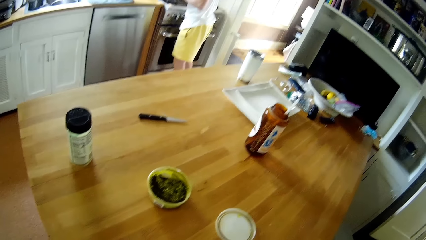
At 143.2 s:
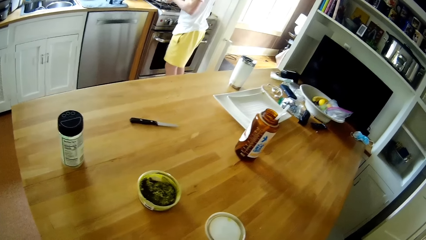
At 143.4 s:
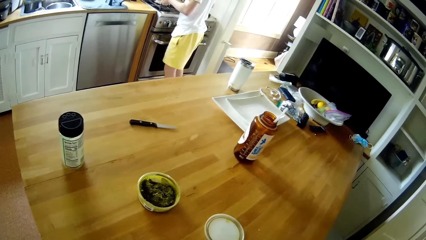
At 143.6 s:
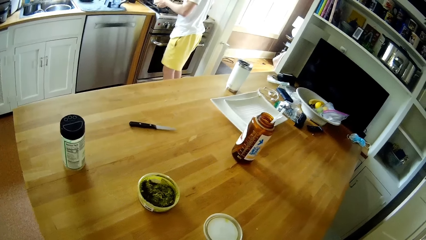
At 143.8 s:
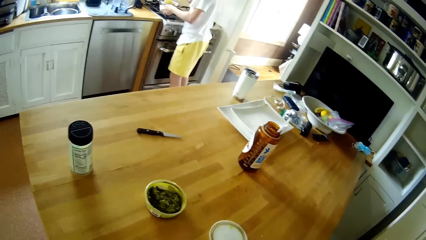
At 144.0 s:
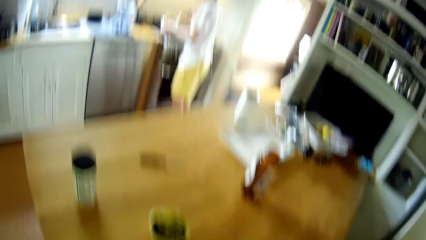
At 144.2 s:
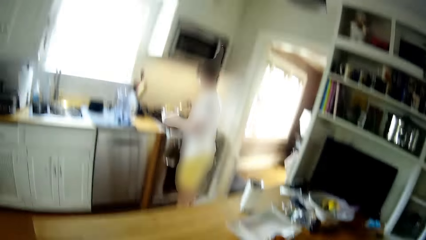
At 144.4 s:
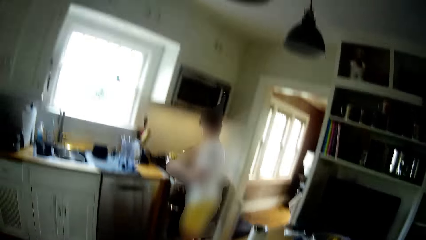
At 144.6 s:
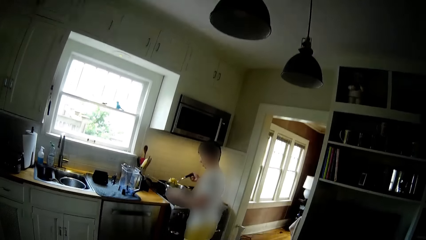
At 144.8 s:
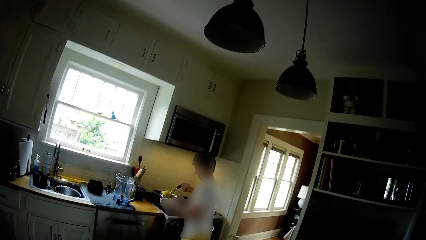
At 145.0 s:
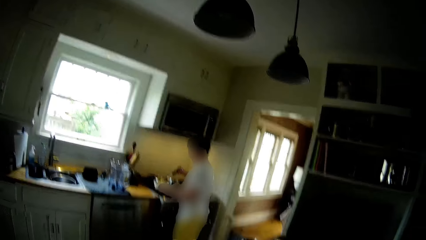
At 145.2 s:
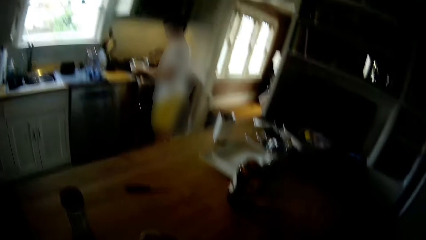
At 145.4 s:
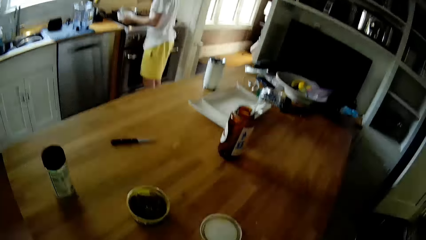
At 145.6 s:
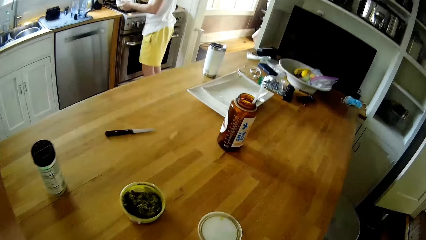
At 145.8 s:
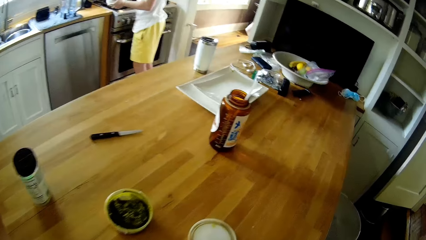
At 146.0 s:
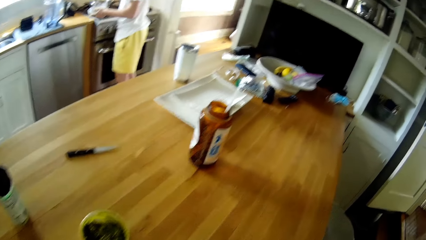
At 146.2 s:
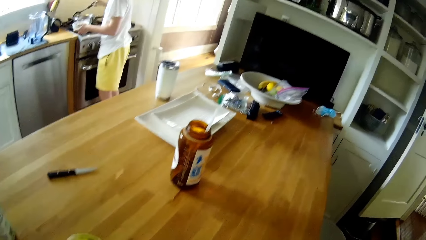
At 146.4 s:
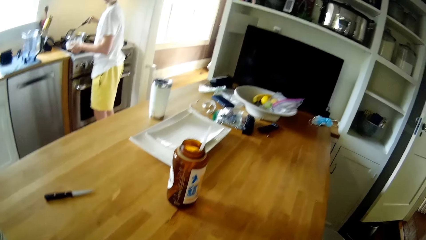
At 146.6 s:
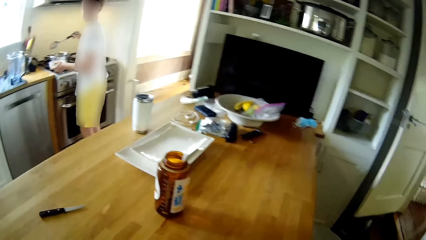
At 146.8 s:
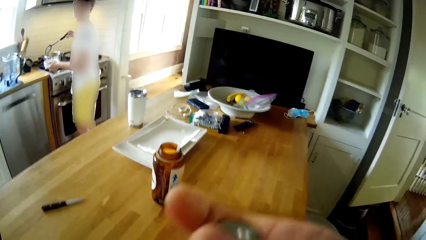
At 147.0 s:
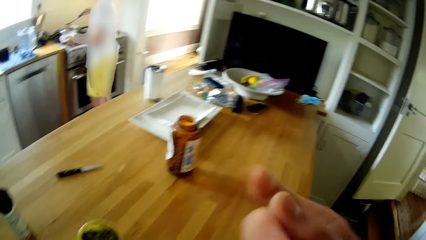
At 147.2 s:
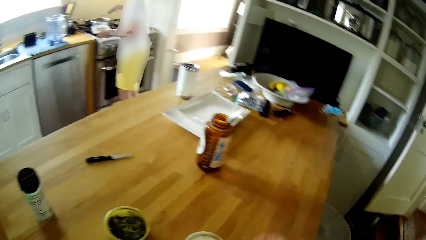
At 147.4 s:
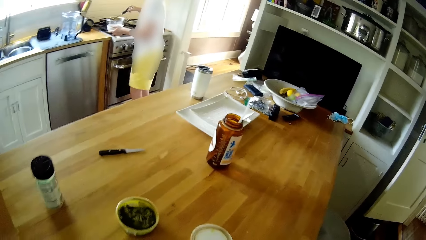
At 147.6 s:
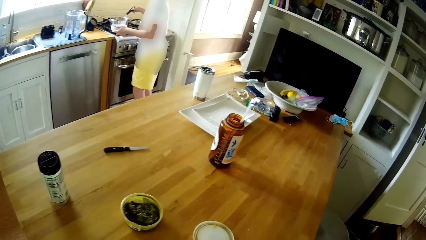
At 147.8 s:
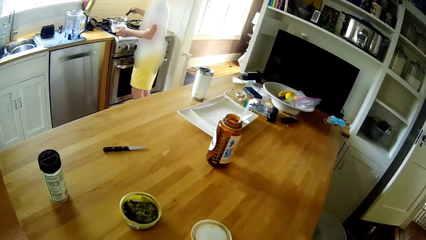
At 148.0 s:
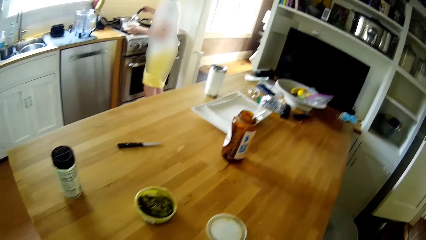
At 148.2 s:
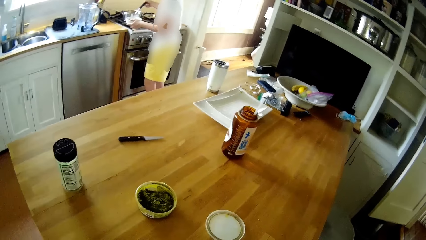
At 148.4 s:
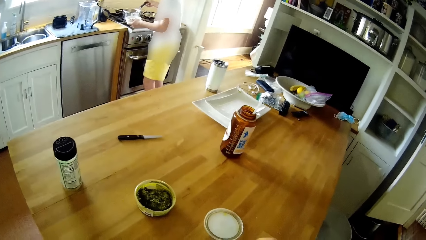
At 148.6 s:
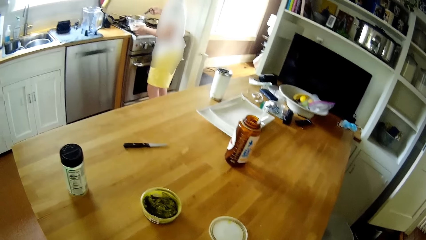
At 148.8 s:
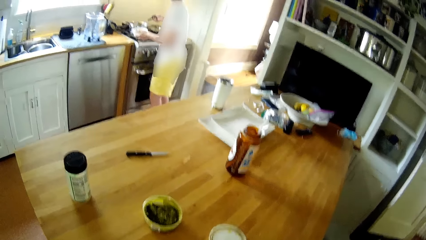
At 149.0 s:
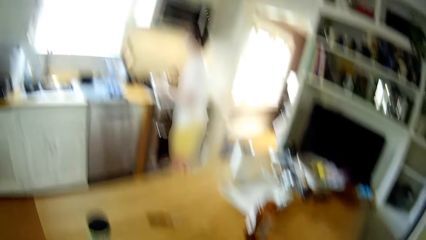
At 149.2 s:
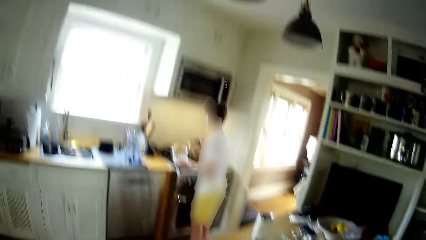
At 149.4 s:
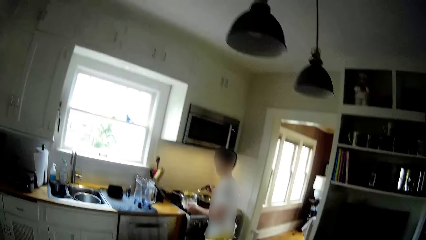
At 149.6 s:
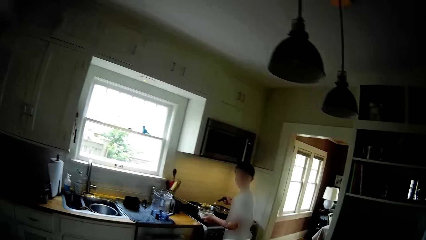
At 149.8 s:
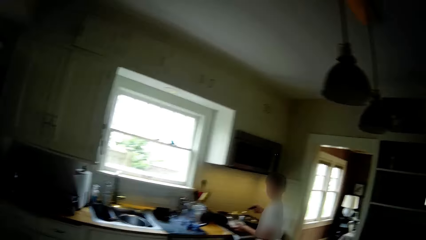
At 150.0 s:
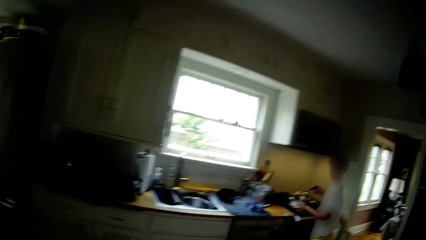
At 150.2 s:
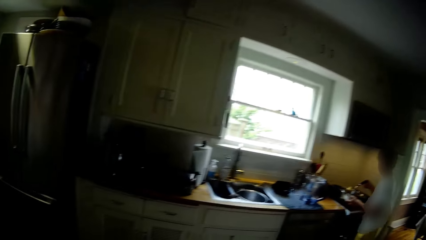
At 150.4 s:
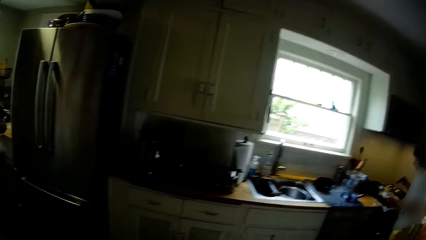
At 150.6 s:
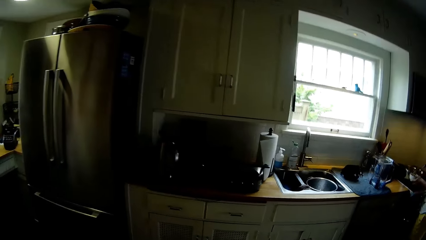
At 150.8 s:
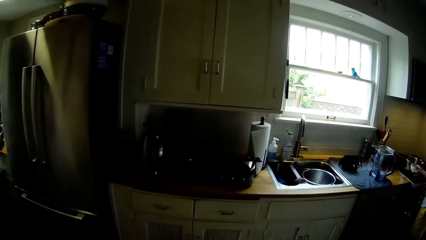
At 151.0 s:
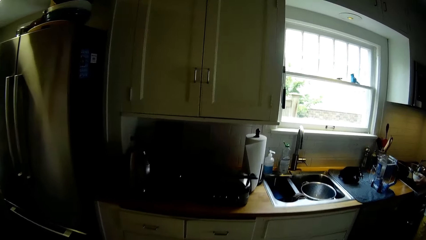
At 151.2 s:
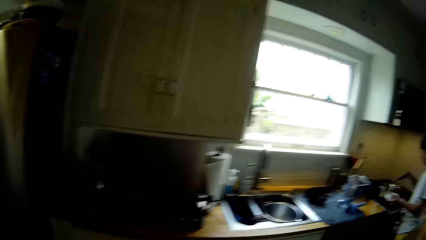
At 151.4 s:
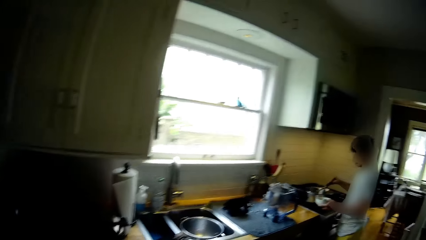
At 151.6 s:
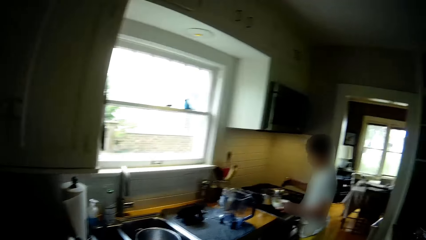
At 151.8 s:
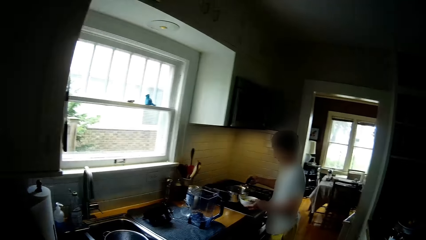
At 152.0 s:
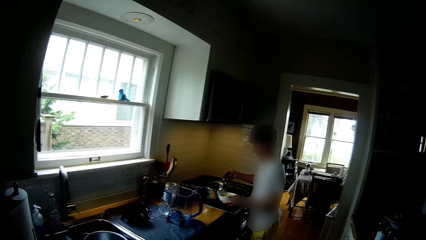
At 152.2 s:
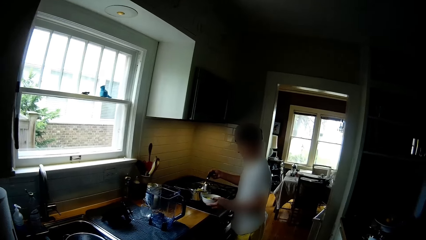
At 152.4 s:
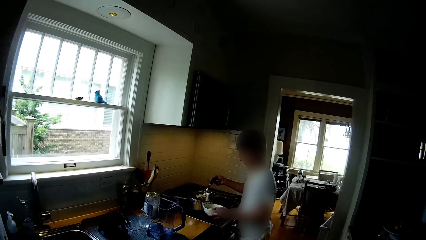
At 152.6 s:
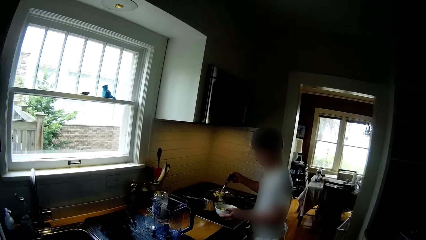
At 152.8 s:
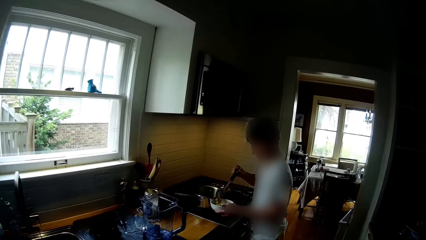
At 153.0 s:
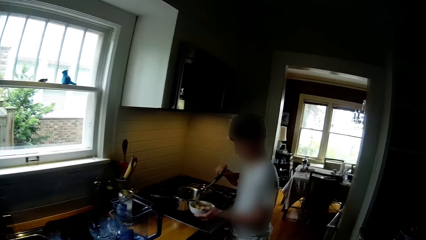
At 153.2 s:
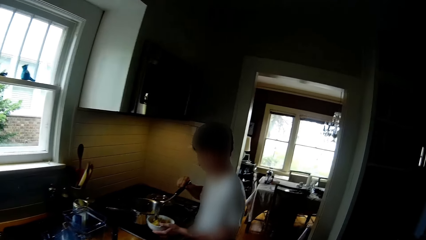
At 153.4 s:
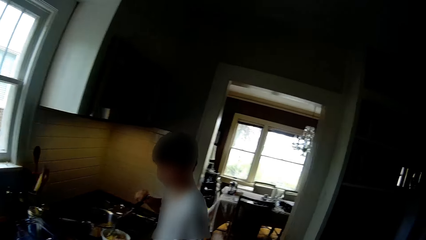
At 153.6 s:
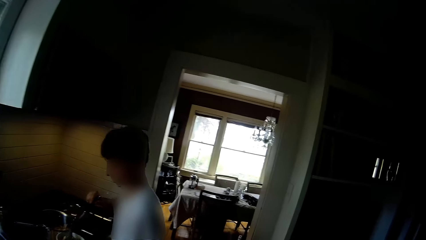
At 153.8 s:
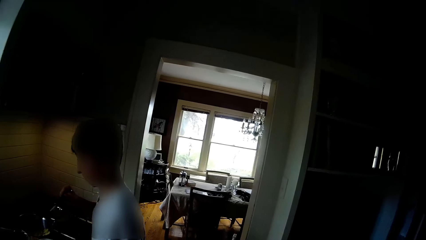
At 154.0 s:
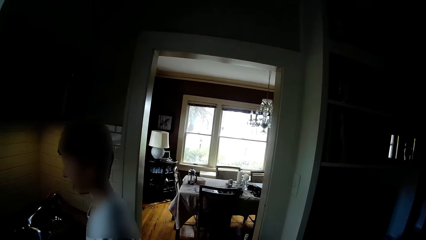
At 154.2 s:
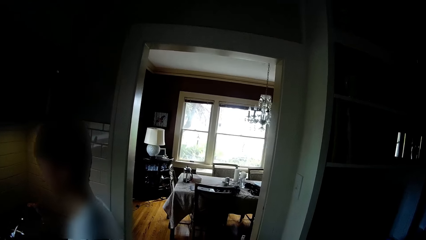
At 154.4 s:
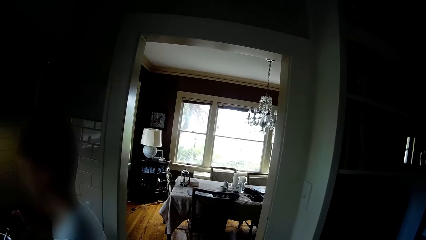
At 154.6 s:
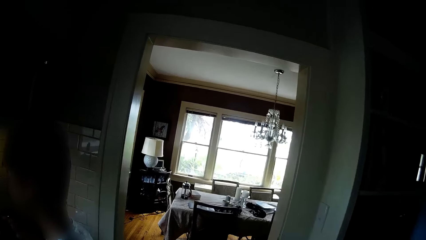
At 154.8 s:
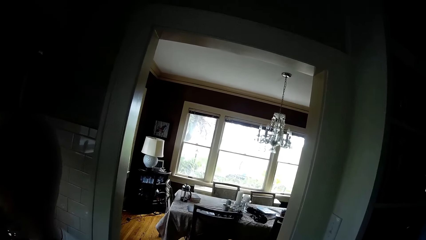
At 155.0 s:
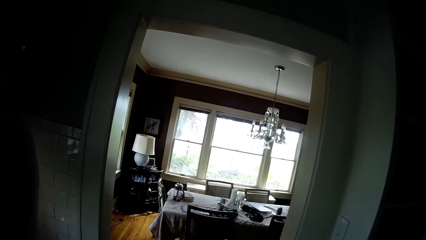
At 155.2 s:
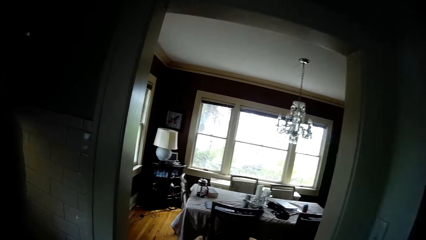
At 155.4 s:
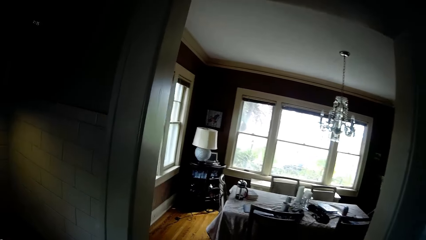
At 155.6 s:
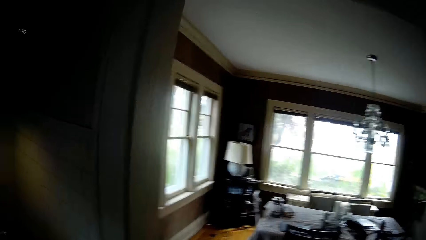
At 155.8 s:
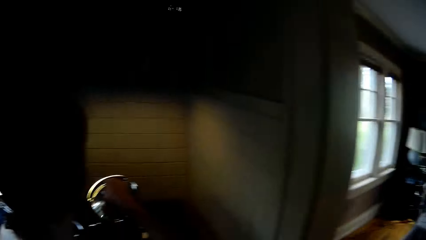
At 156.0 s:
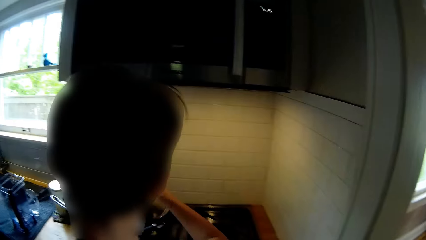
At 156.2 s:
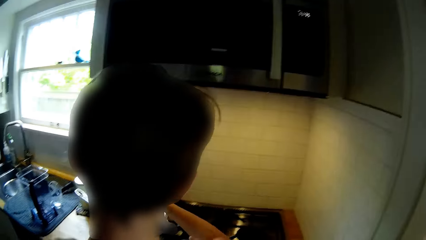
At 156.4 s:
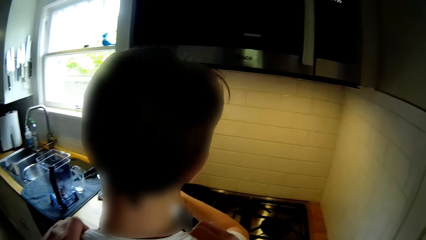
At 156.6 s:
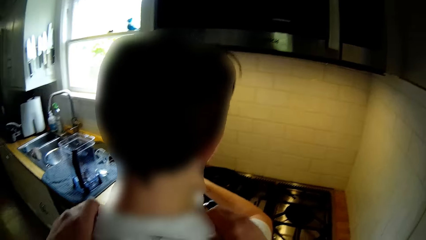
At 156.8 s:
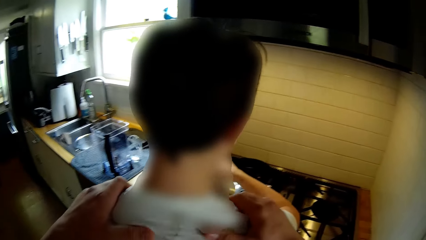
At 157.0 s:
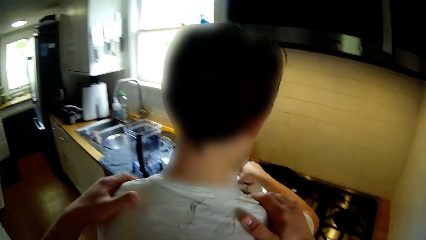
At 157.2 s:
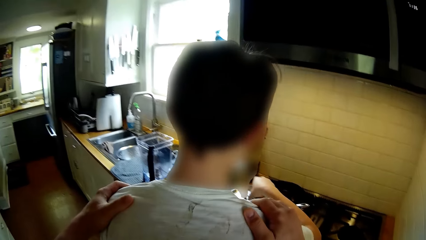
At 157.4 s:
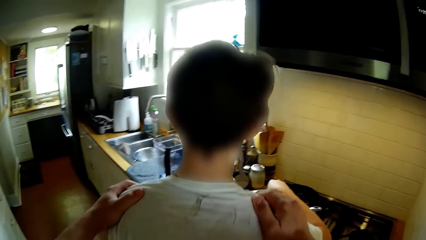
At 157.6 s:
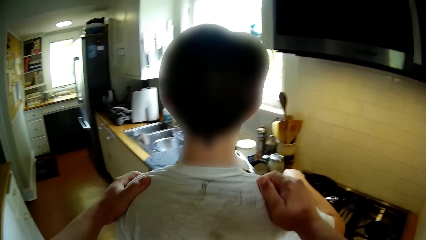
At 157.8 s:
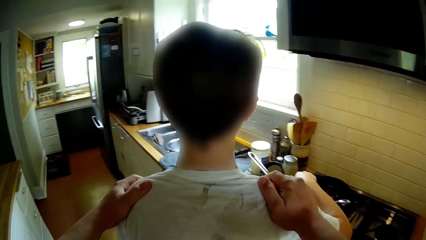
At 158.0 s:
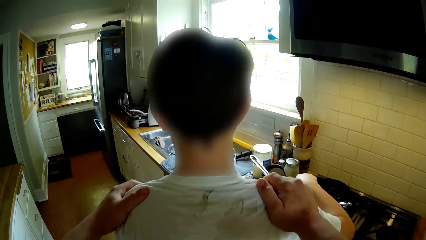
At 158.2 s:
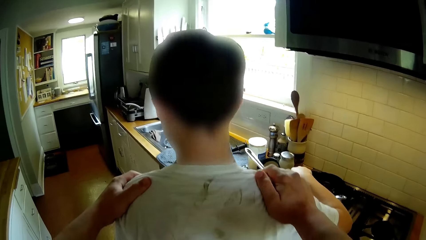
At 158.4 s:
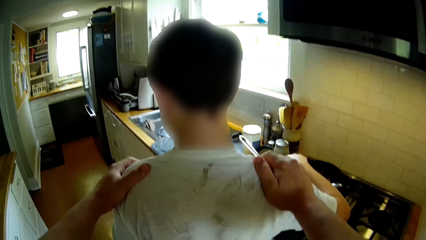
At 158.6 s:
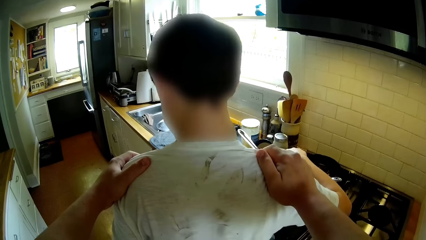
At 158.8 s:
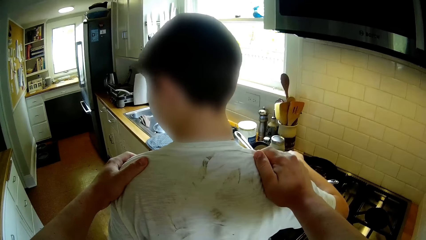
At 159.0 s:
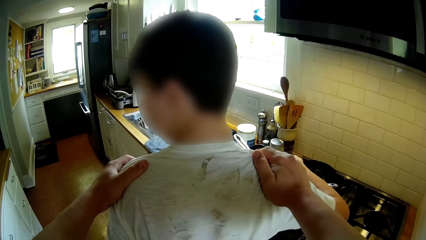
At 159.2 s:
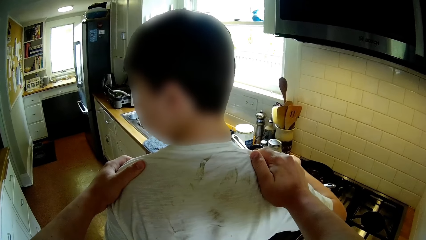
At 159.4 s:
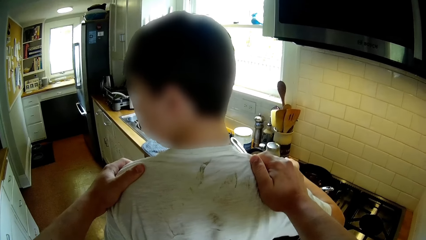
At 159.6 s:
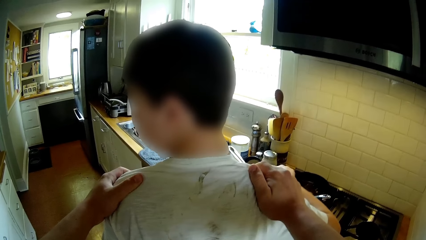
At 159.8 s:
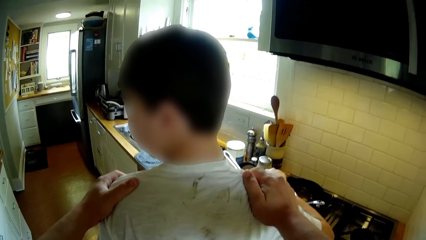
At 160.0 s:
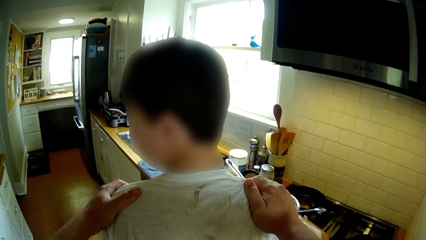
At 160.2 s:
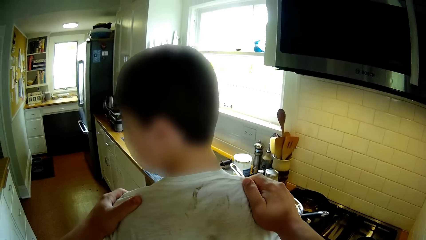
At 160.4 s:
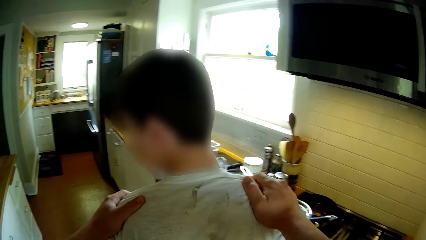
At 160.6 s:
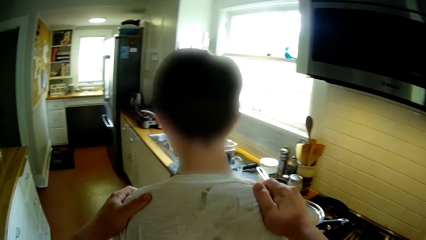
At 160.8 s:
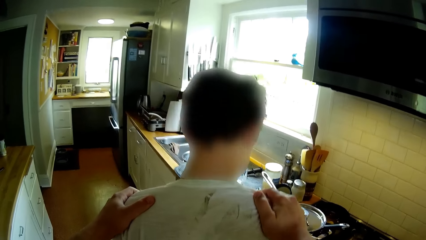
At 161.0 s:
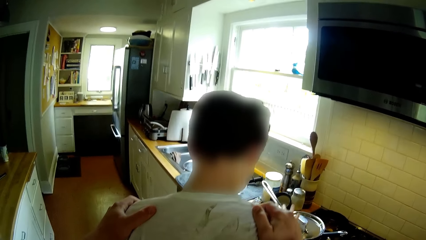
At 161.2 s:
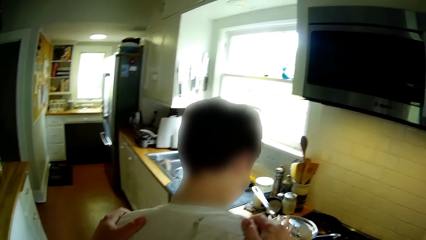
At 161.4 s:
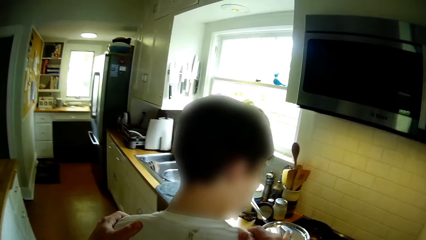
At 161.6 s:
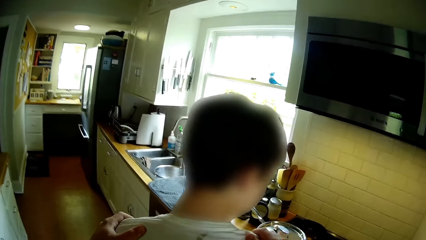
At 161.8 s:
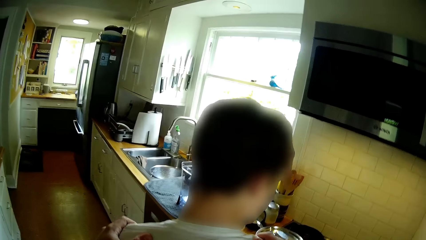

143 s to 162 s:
The boy scoops macaroni from the pot with the spoon with his right hand. The boy turns the macaroni into the plate on his left hand with the spoon in his right hand. The boy scoops macaroni from the pot with the spoon with his right hand. The boy turns the macaroni into the plate on his left hand with the spoon in his right hand. The boy scoops macaroni from the pot with the spoon with his right hand. The boy turns the macaroni into the plate on his left hand with the spoon in his right hand. The camera wearer walks around. The boy closes the pot with the lid with his right hand. The camera wearer places both his hands on the boy's shoulders.
